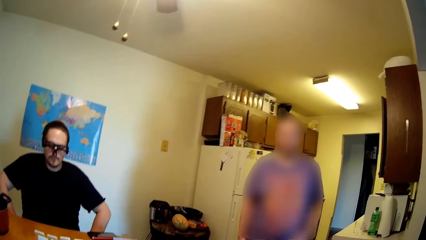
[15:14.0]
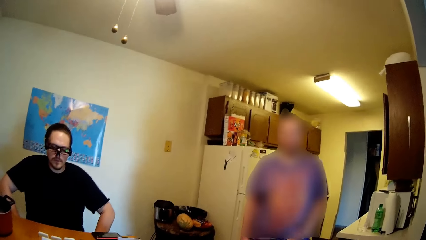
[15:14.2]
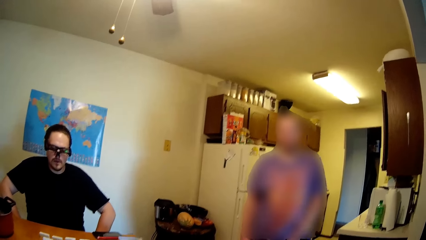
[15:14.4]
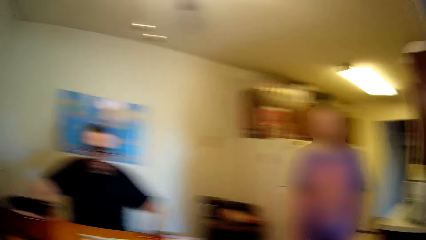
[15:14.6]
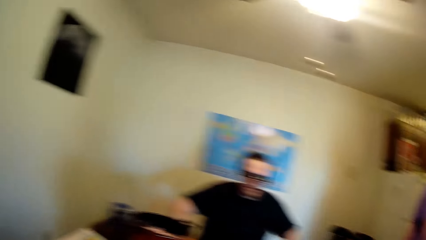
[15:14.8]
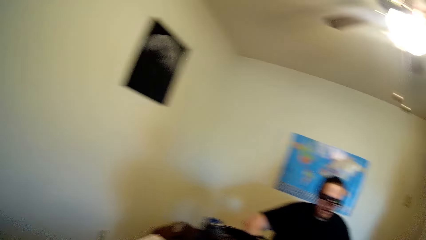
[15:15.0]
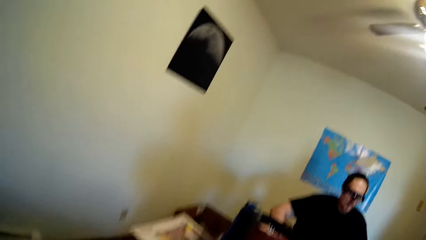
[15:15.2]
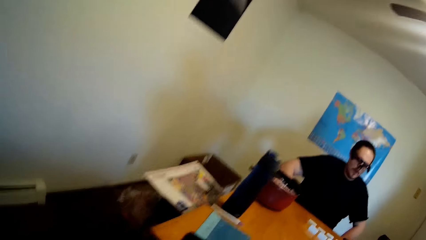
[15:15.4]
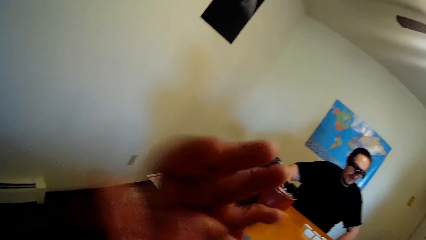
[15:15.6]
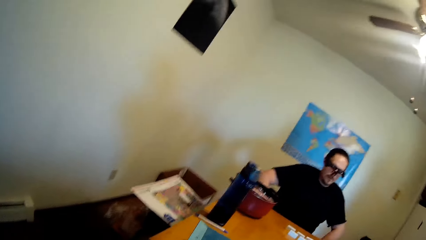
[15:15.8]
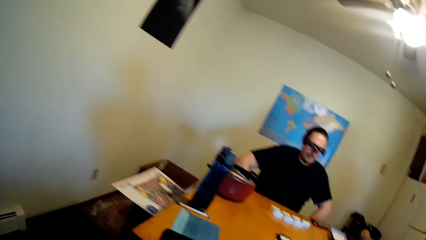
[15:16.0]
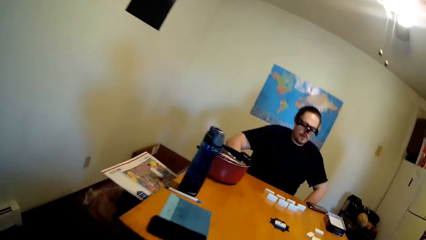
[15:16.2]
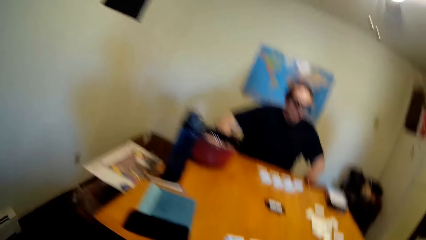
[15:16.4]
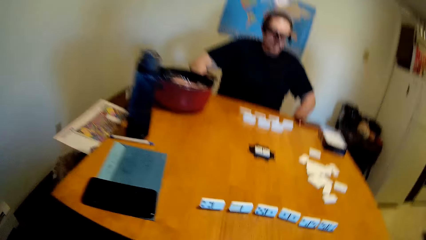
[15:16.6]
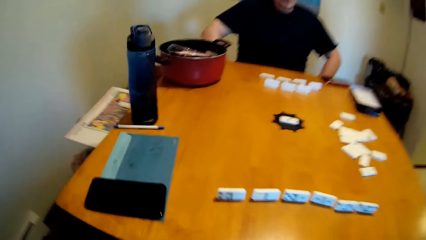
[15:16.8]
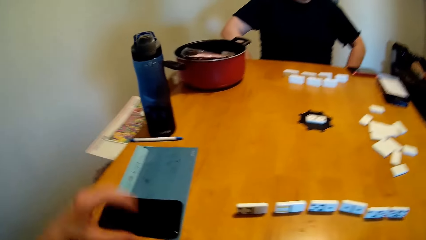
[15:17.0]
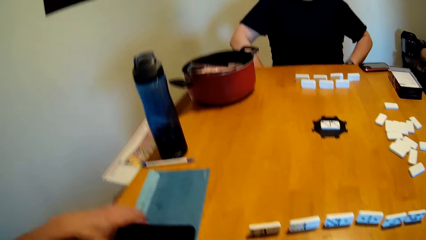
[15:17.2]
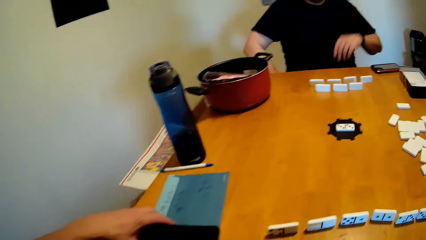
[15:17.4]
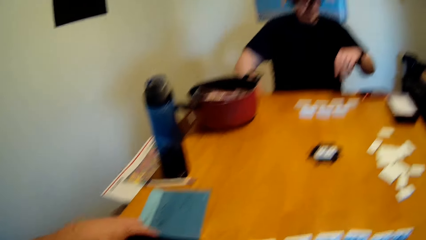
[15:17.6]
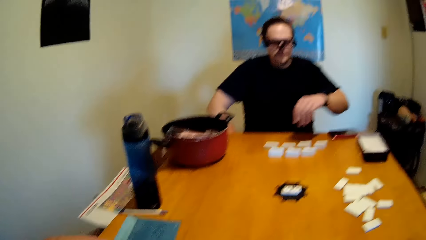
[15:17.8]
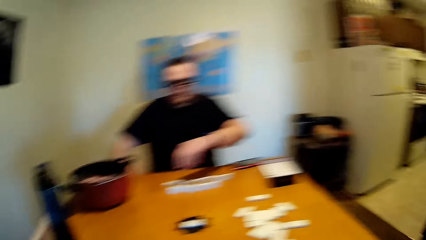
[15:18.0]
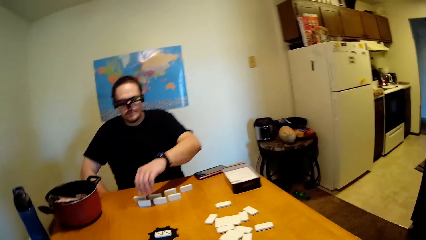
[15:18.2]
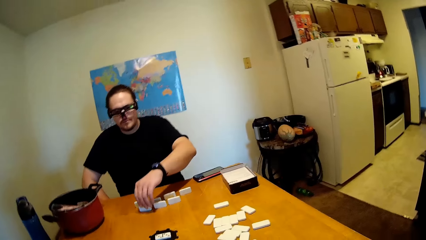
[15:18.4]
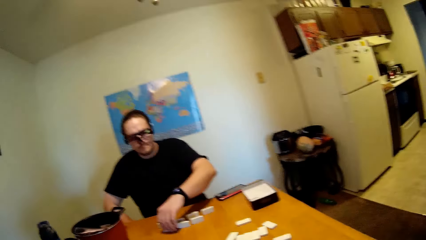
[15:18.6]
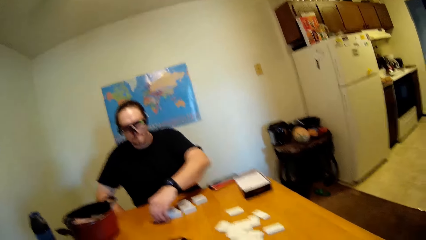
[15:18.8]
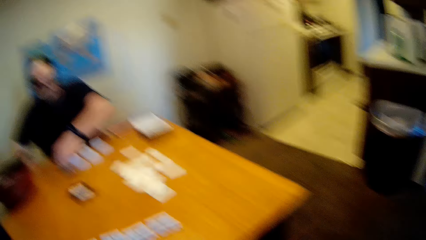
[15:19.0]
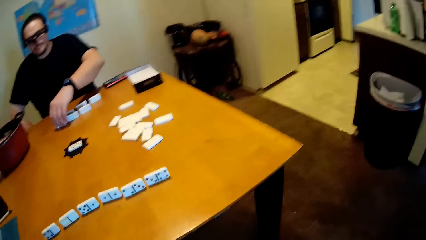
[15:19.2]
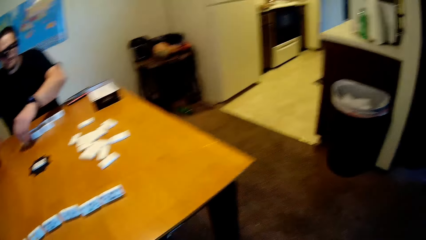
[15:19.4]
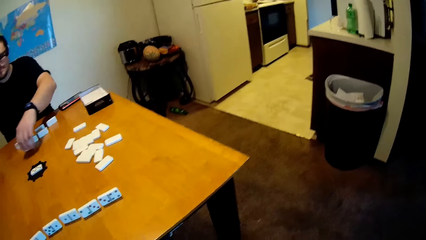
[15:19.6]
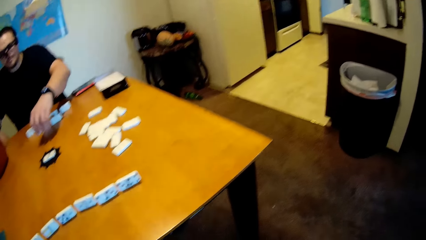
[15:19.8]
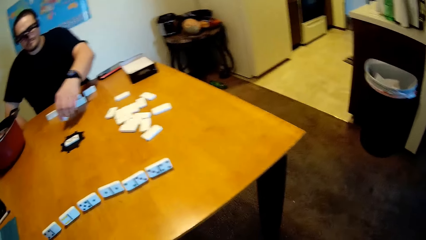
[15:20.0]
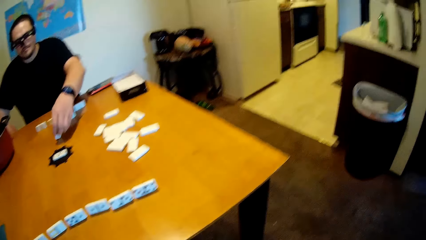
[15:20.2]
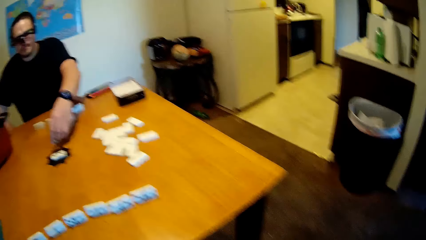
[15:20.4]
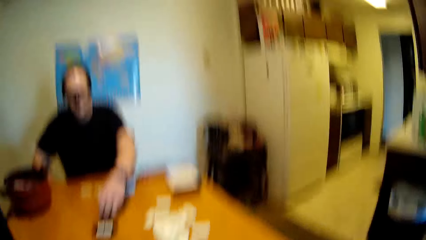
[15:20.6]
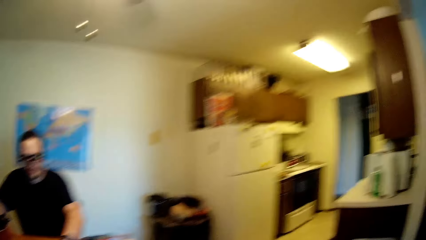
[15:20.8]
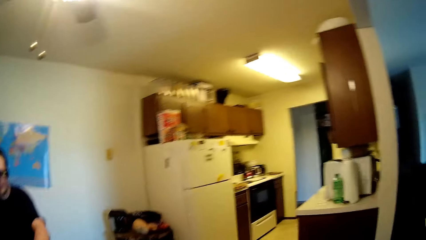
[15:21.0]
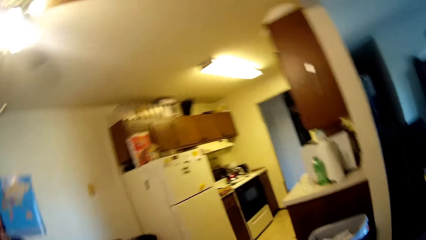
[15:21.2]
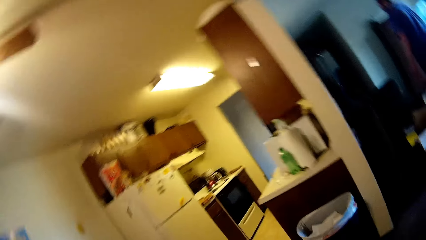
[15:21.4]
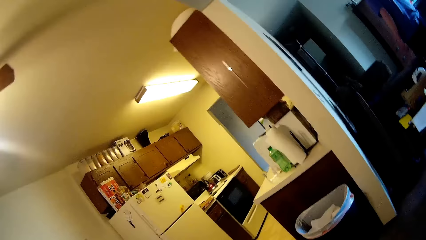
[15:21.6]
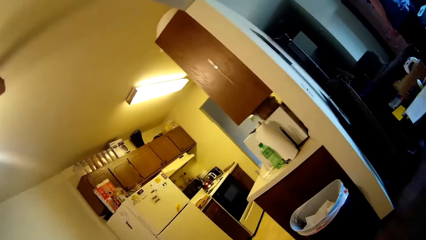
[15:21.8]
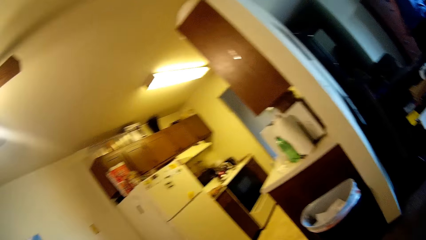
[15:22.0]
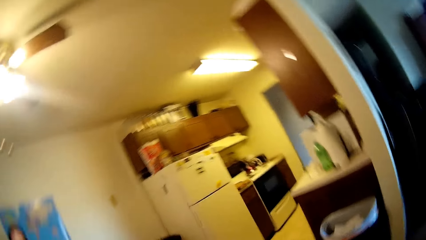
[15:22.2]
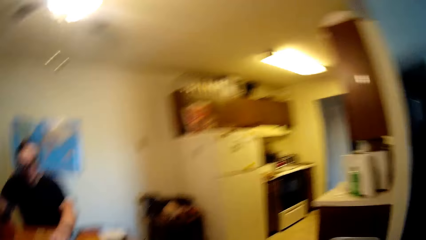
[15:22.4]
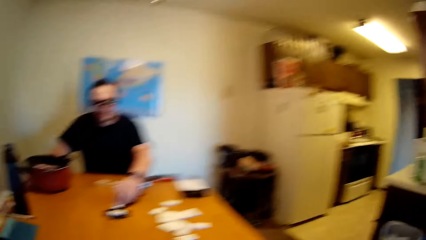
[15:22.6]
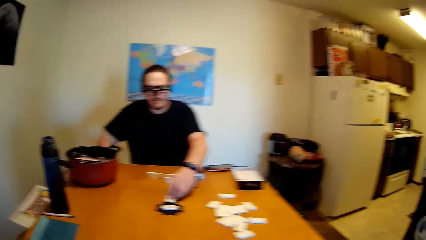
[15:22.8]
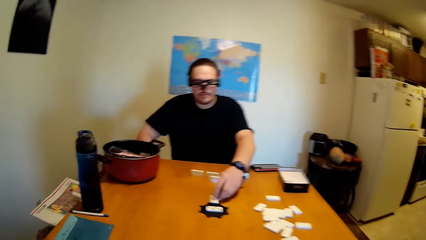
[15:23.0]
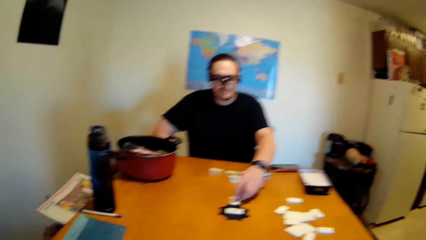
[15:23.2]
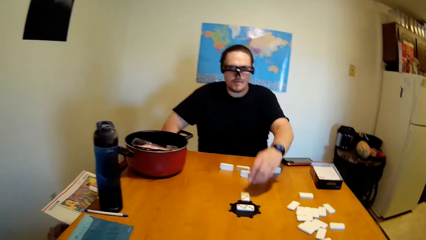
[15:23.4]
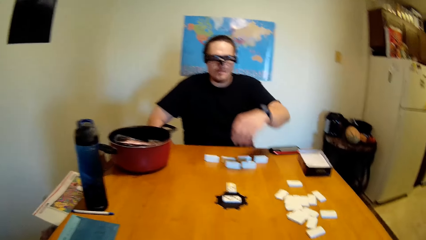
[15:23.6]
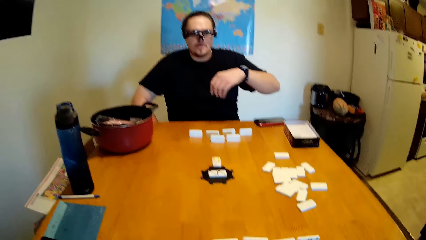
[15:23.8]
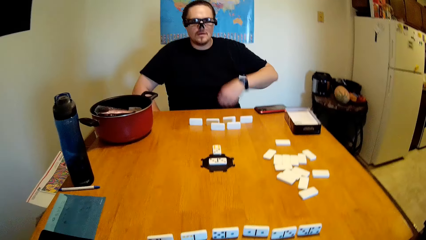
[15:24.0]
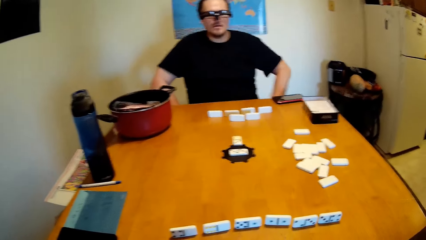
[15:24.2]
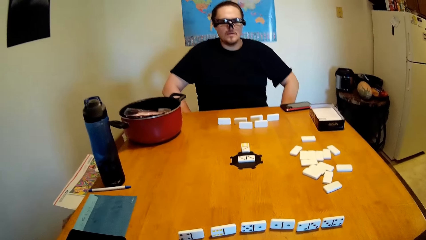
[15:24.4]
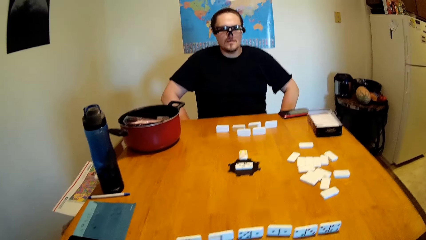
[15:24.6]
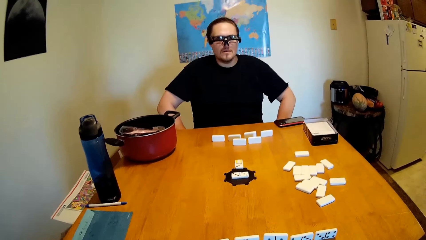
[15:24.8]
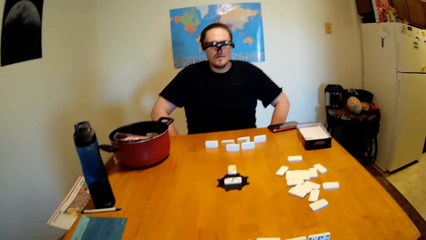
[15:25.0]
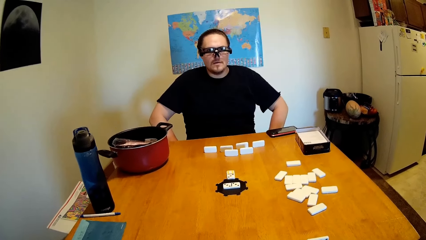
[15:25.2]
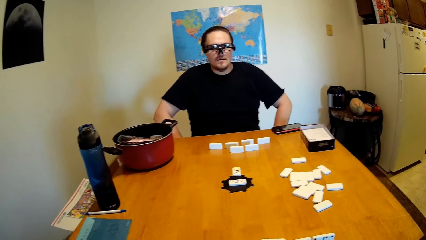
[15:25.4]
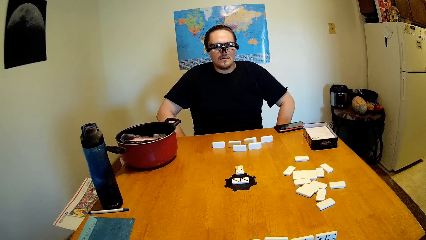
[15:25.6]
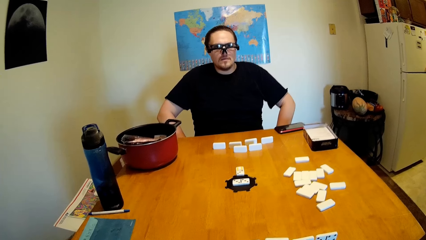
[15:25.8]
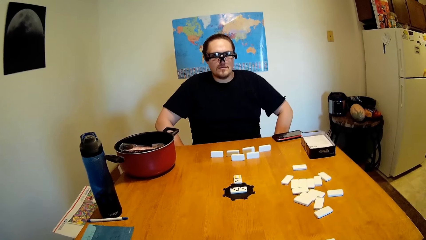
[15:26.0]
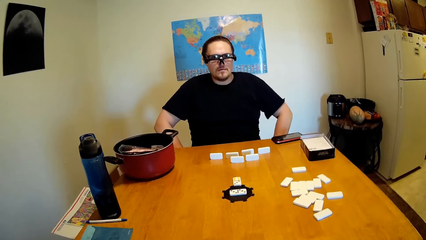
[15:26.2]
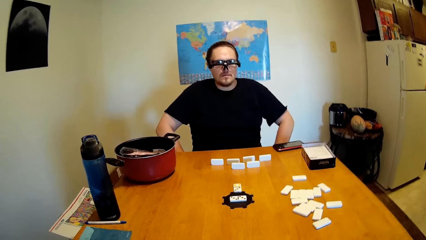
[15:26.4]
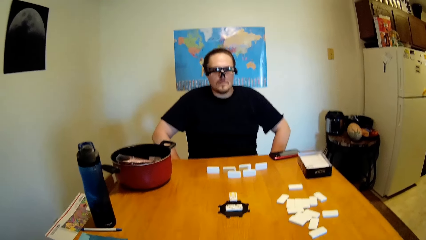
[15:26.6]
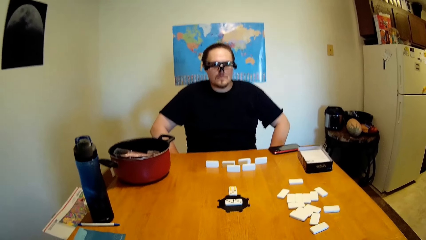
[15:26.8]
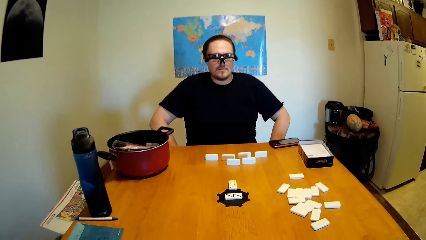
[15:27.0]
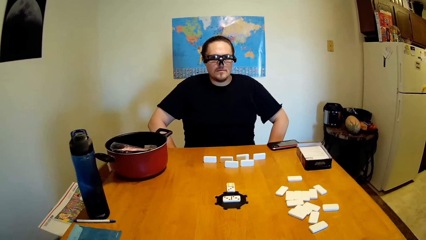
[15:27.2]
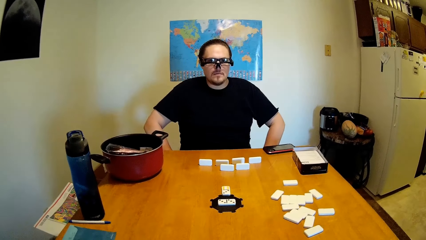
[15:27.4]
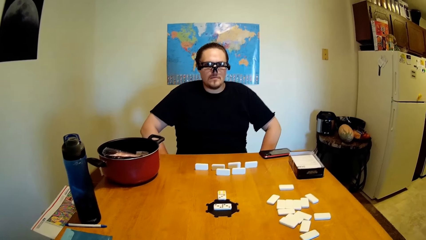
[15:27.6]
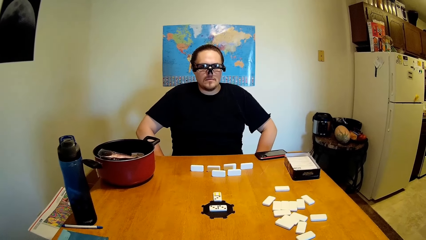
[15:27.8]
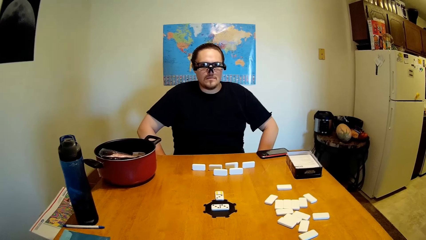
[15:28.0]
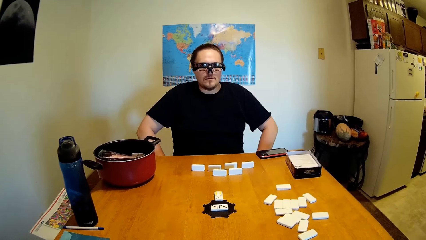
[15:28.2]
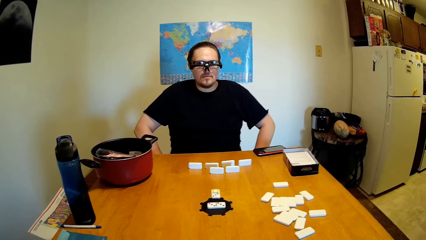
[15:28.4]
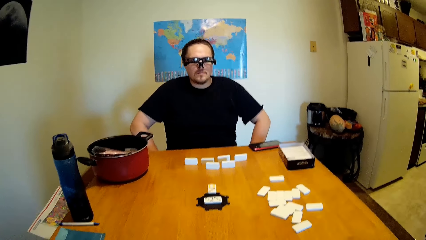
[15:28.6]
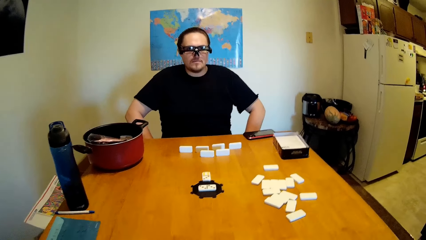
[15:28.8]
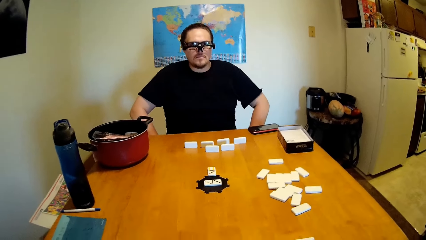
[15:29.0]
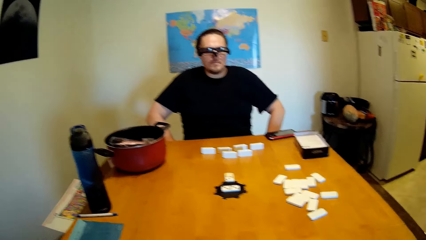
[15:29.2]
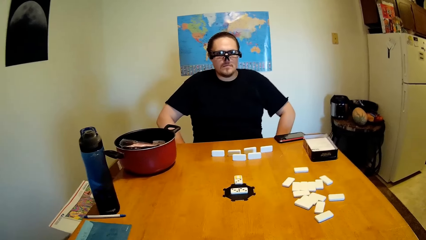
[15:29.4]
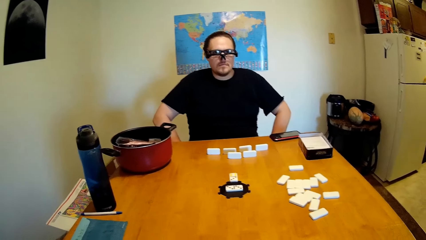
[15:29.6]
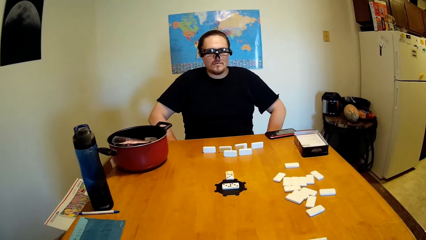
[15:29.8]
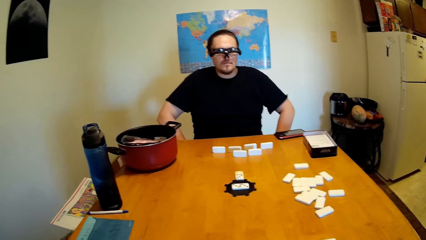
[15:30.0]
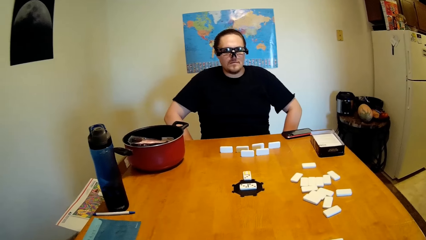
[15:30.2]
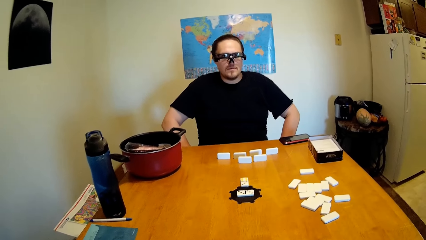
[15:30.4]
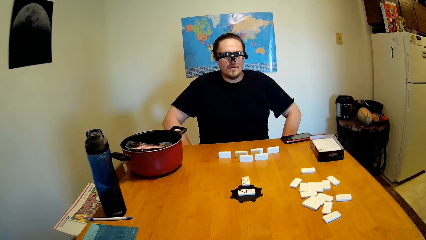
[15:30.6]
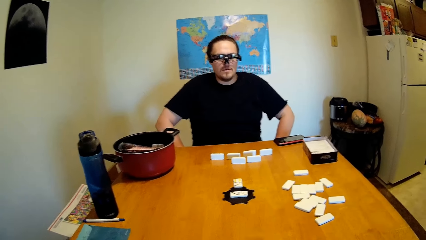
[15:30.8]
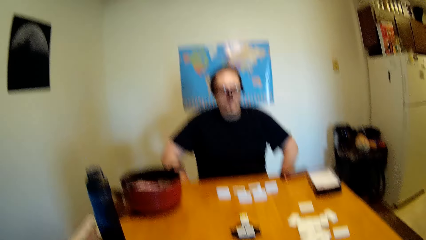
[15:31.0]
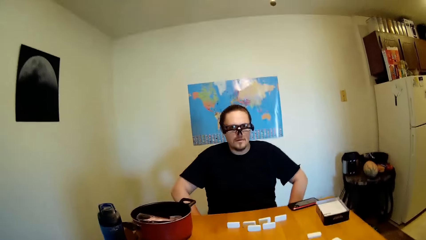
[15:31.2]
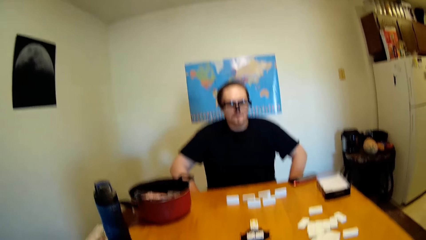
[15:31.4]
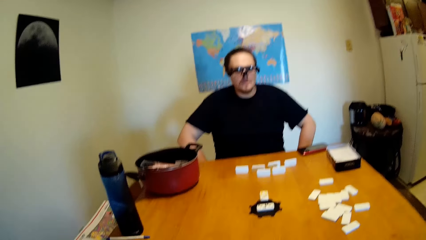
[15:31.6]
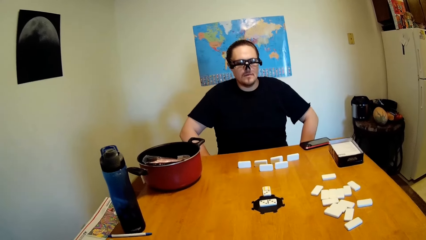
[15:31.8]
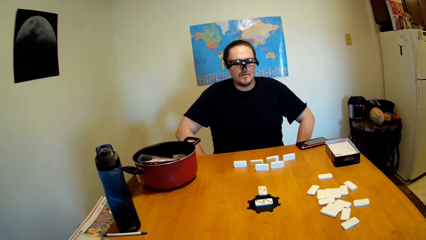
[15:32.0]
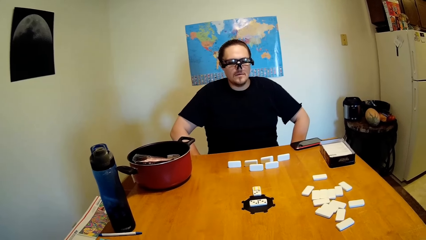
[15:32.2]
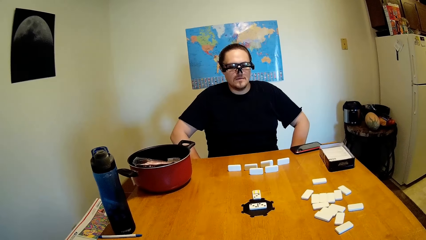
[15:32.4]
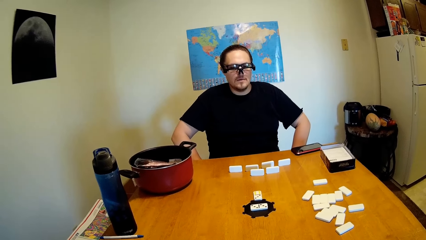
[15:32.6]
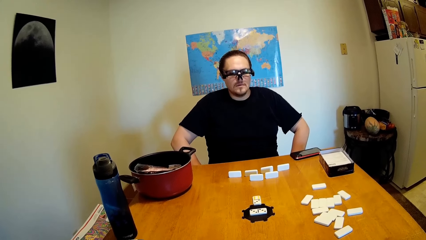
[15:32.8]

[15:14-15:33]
The camera wearer claps his hands. A man holds the domino and moves a dice. The man puts down the domino. The camera wearer talks to the man. He looks to the other side of the room.
